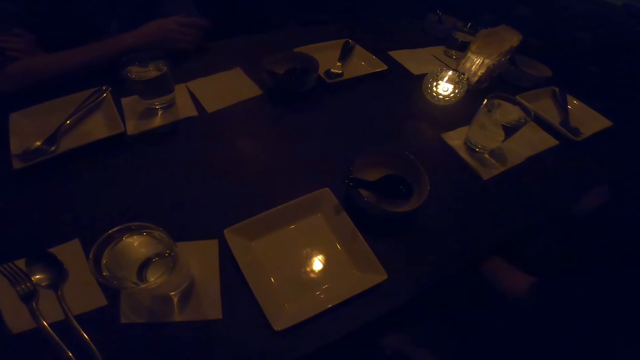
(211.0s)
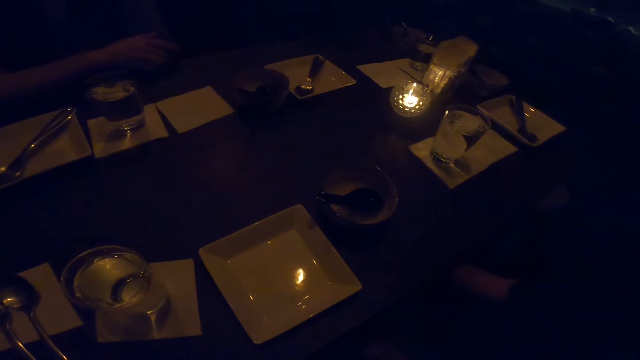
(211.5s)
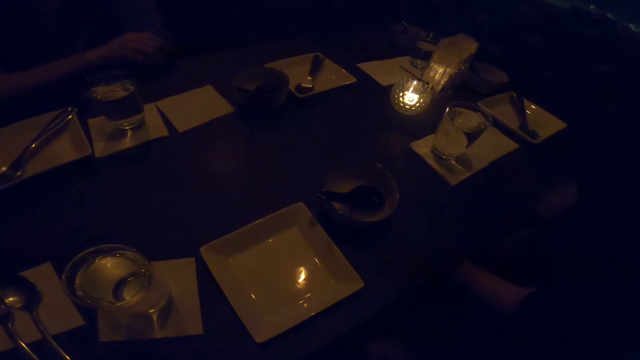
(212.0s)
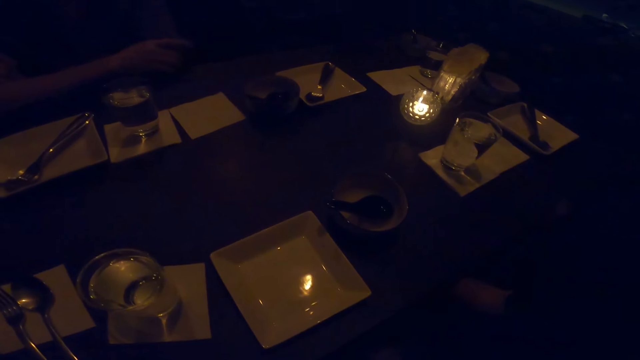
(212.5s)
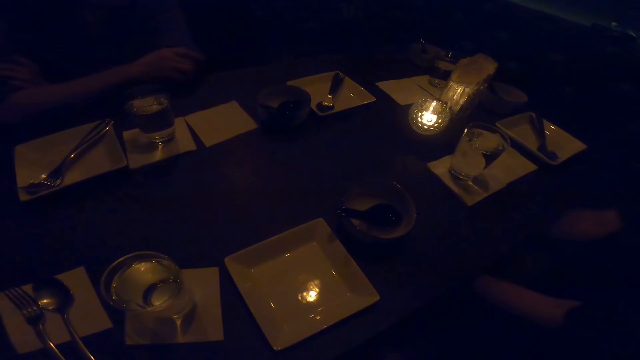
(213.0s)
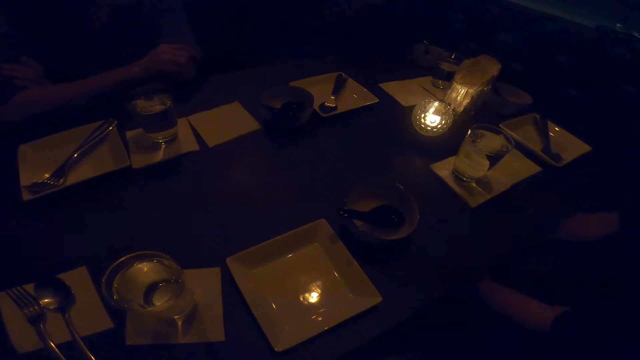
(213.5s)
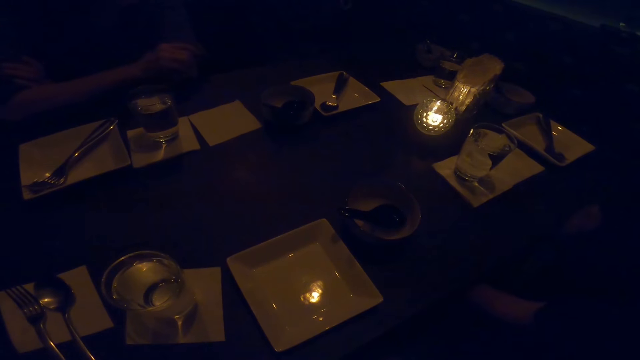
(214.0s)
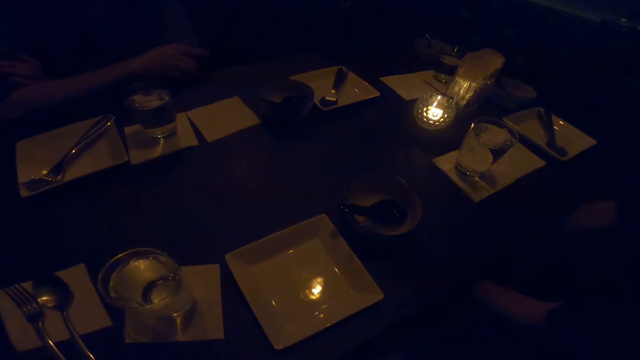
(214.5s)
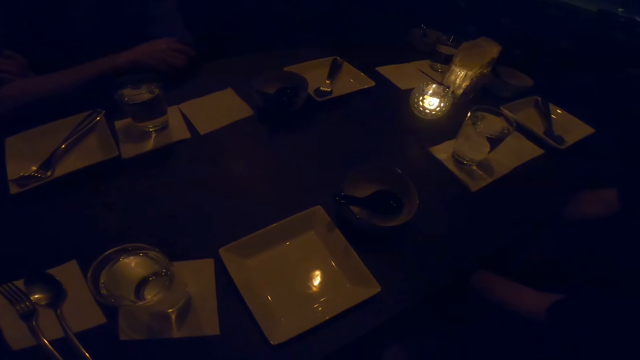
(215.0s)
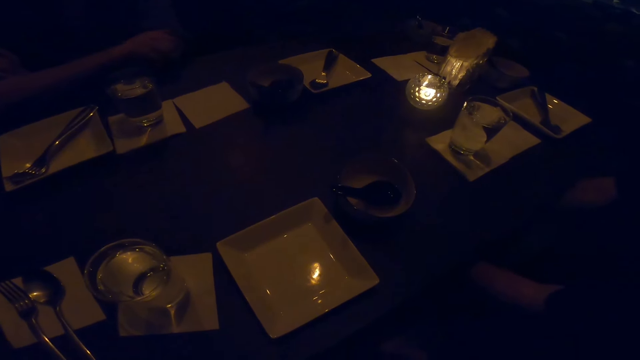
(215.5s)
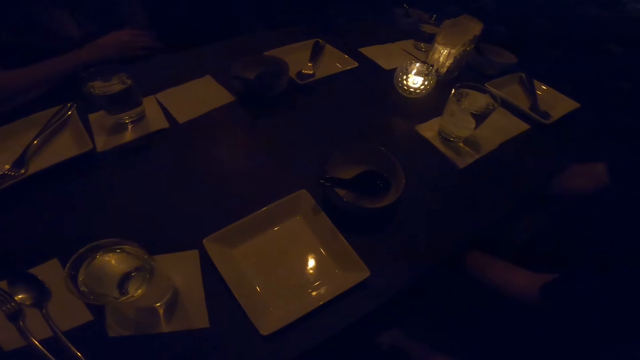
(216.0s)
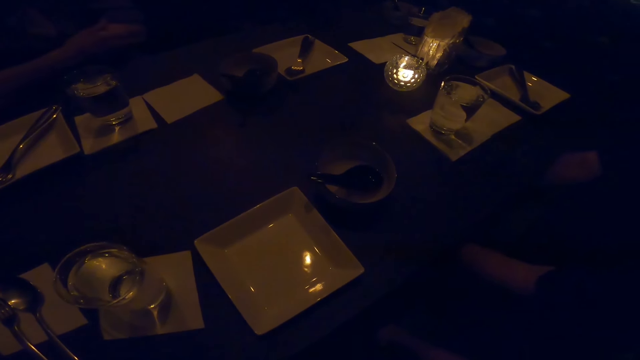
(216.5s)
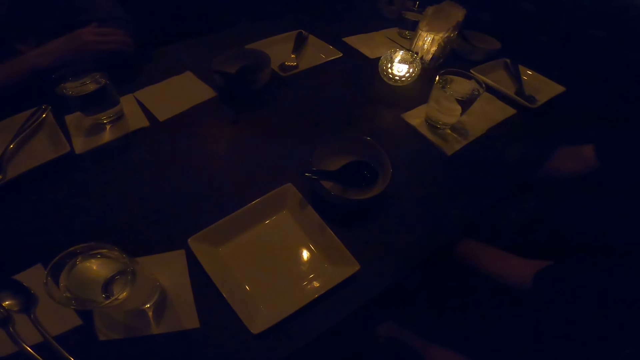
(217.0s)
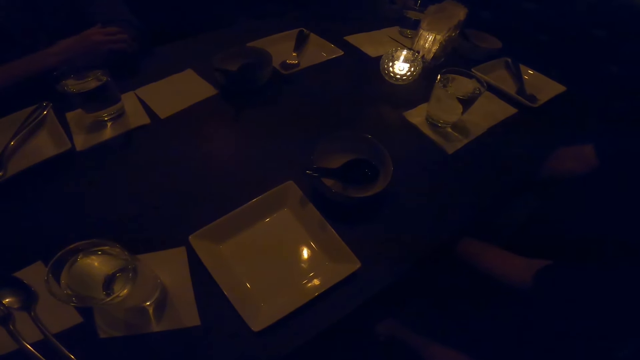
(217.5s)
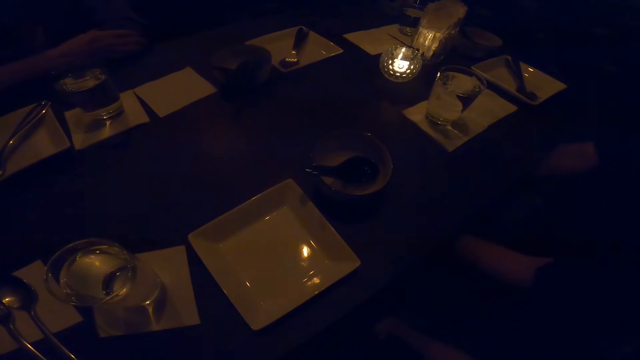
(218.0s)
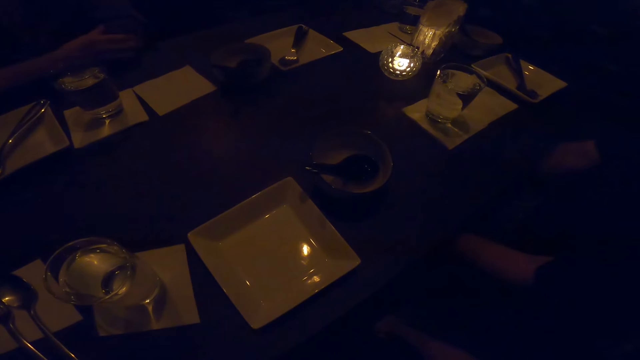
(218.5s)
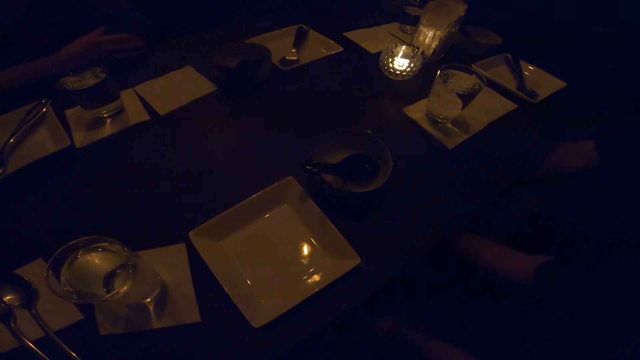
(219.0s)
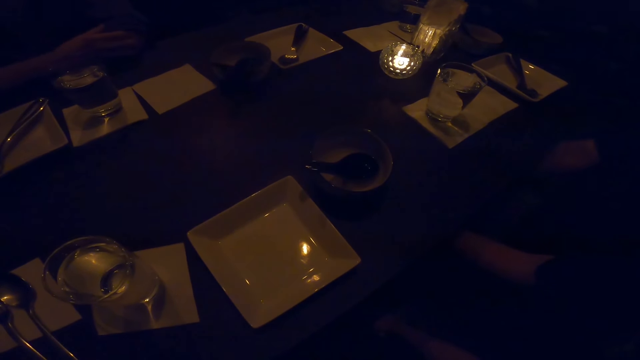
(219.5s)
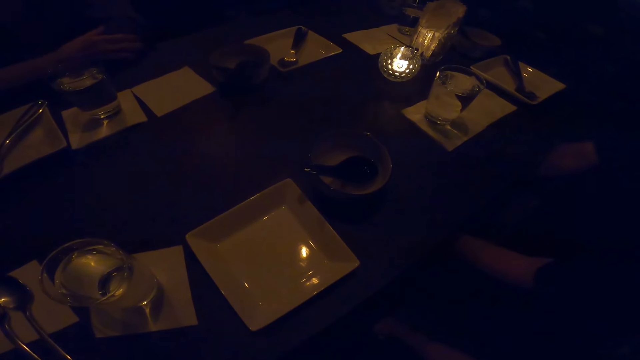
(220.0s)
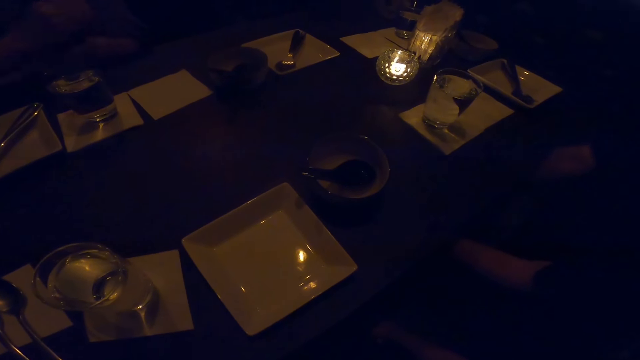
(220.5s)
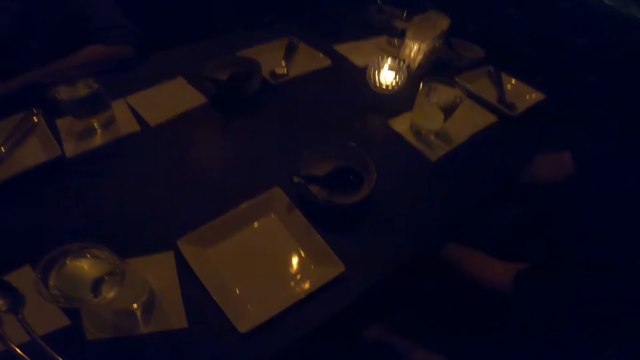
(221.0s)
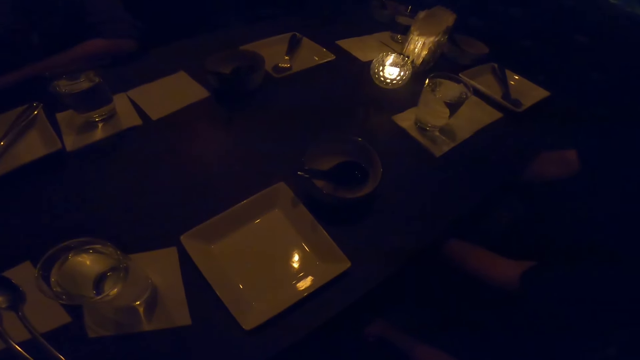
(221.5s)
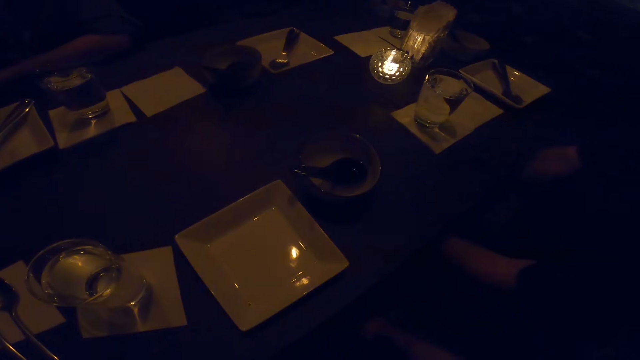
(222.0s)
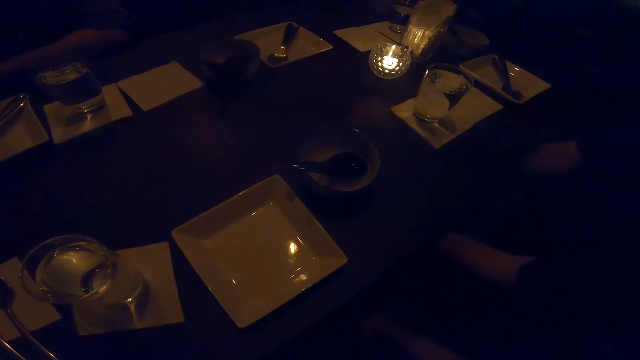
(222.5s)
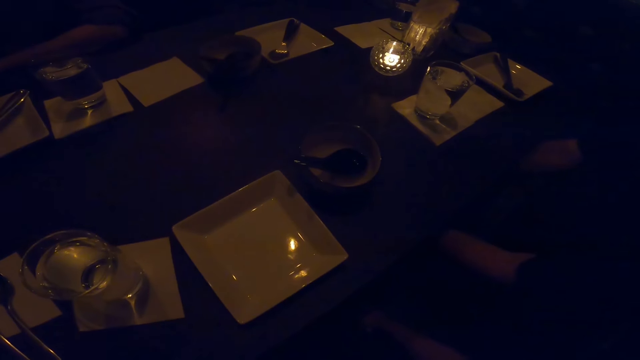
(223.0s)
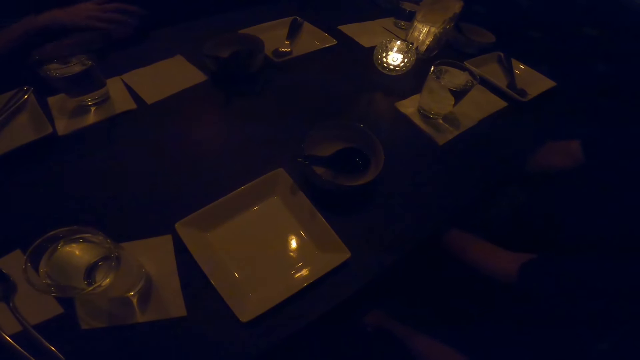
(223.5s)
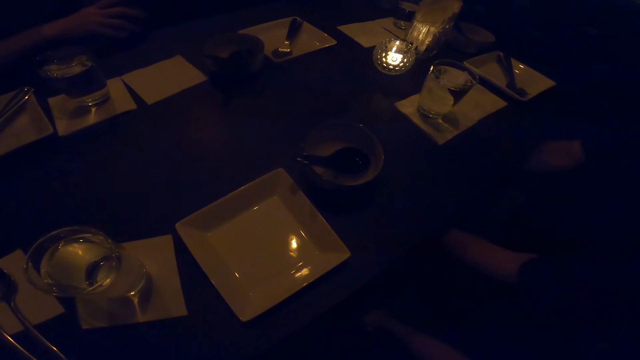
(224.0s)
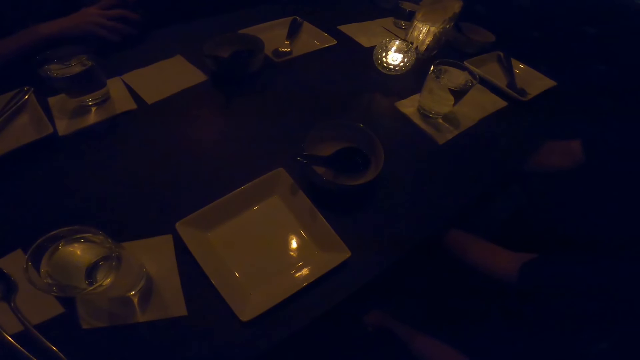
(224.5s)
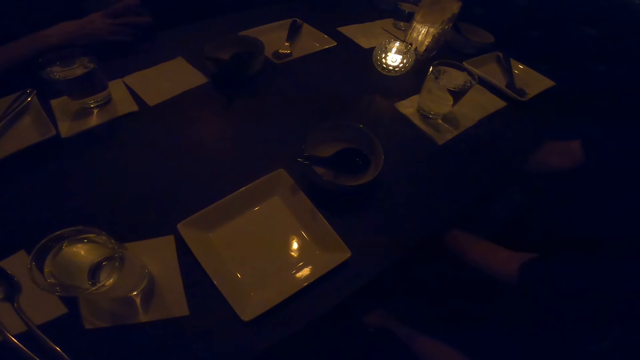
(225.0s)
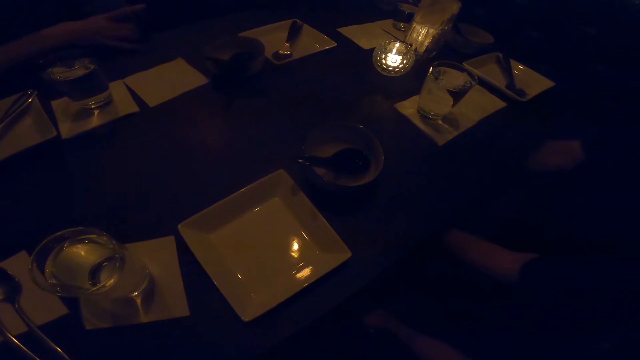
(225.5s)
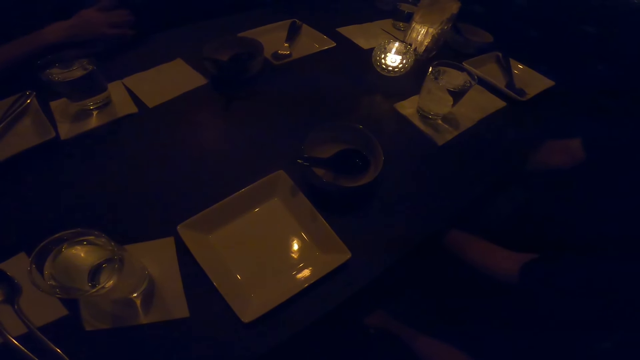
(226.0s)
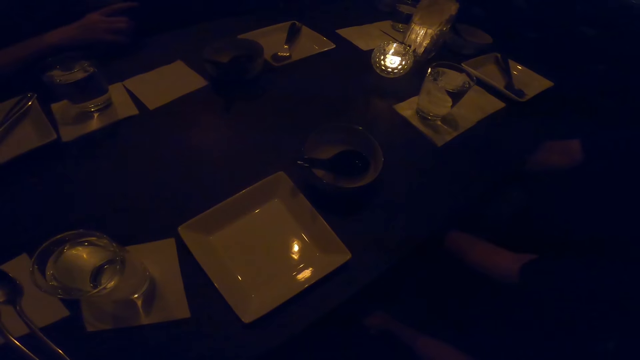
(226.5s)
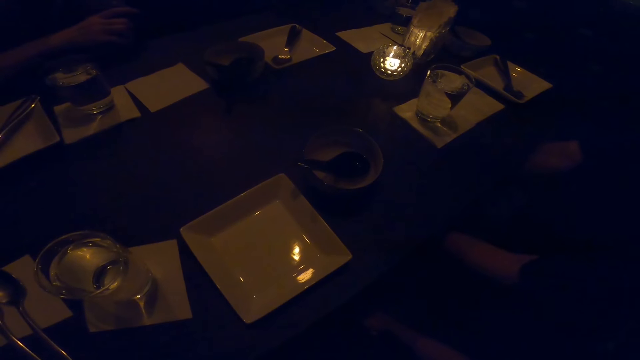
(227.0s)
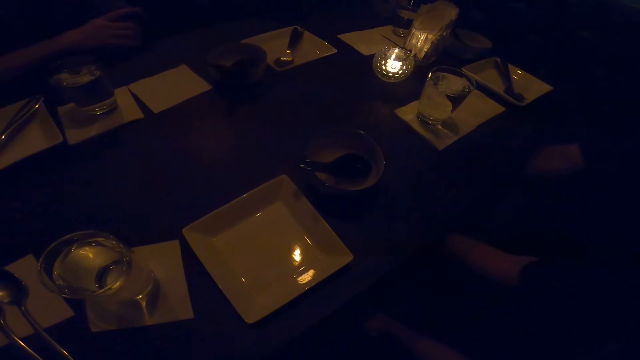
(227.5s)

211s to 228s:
The man converses.

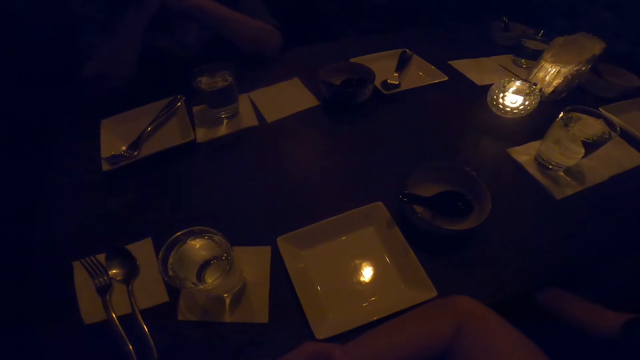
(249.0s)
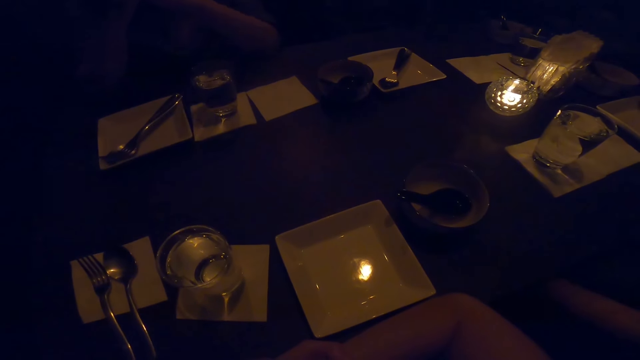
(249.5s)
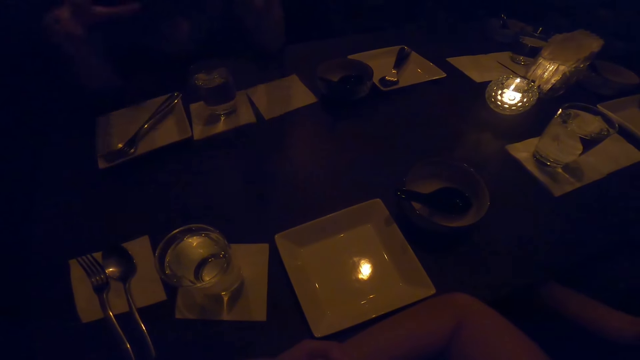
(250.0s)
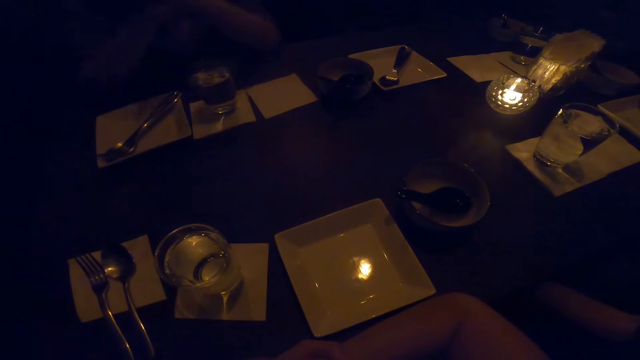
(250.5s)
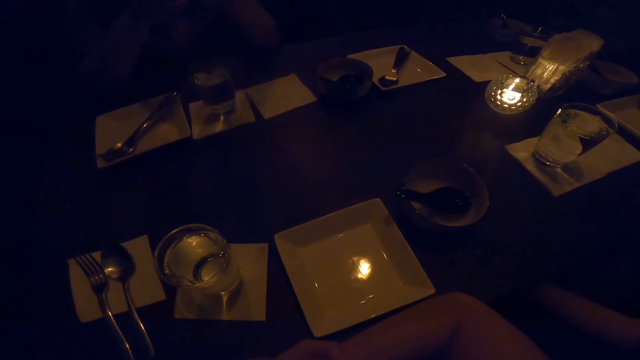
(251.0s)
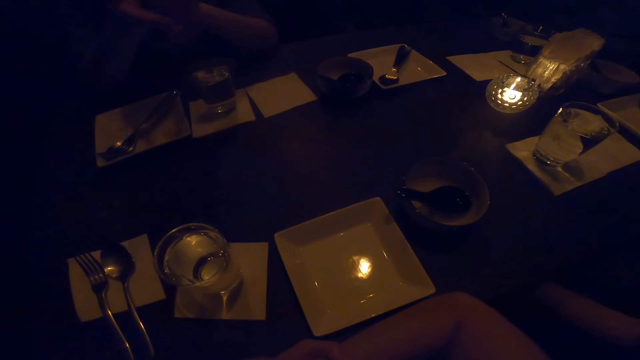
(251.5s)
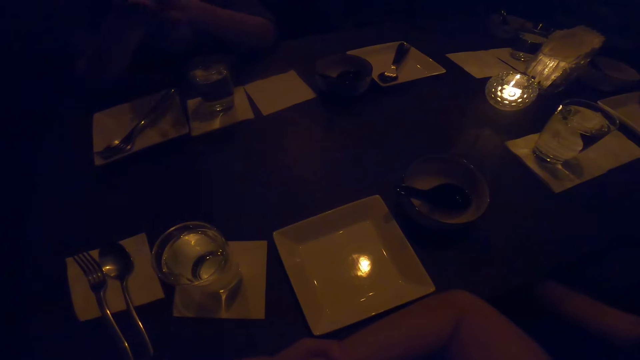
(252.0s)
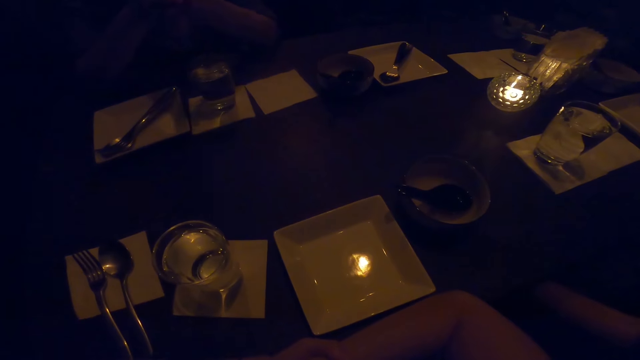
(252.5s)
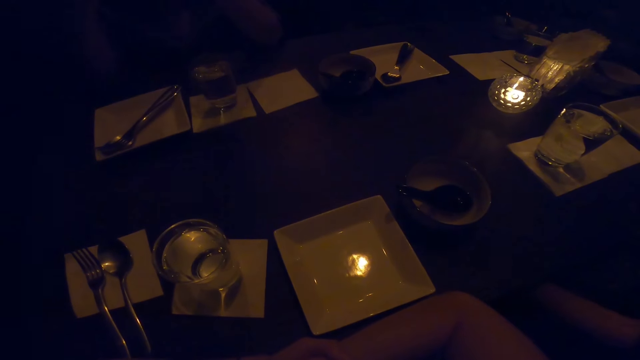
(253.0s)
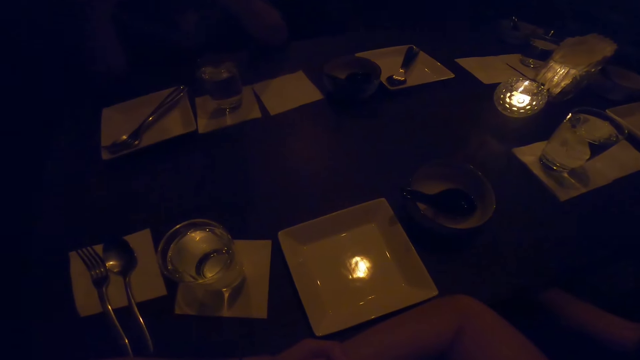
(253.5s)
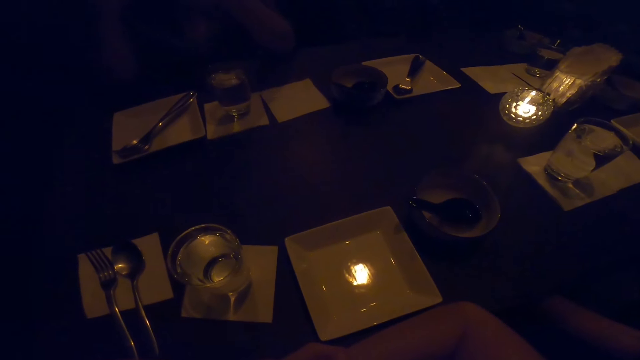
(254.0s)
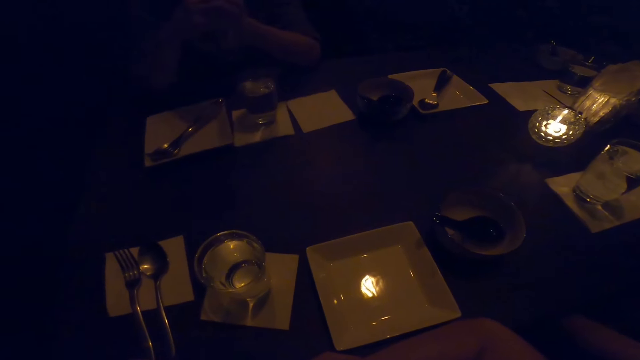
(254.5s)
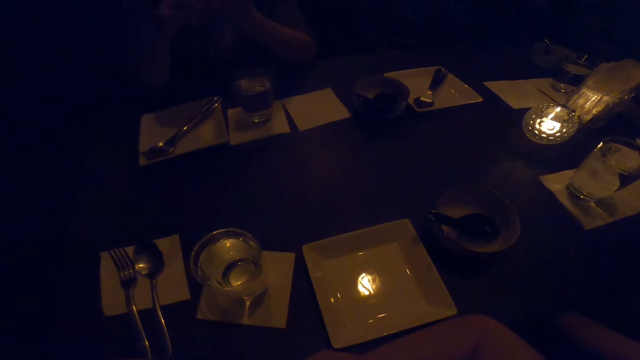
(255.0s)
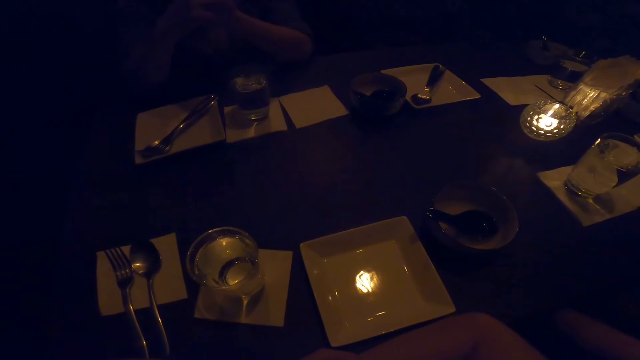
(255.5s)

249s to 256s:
The first woman converses with the camera wearer, the other woman and the man.
